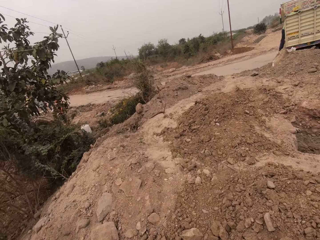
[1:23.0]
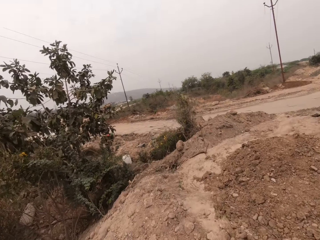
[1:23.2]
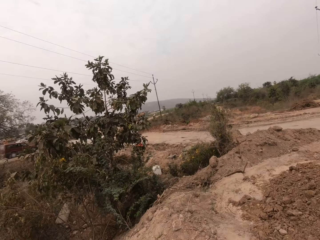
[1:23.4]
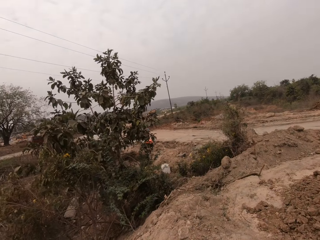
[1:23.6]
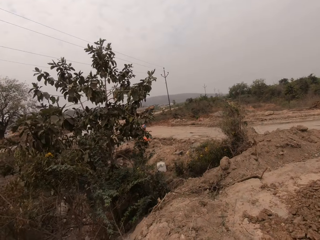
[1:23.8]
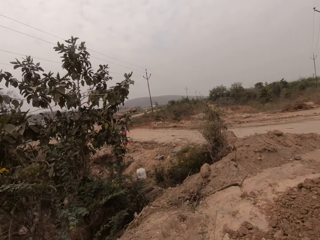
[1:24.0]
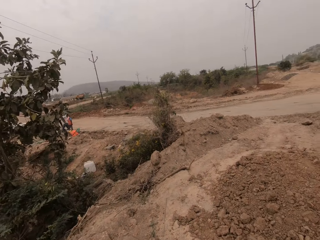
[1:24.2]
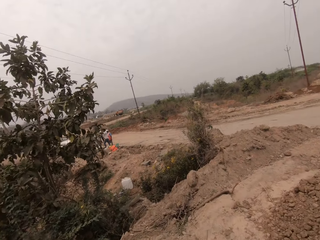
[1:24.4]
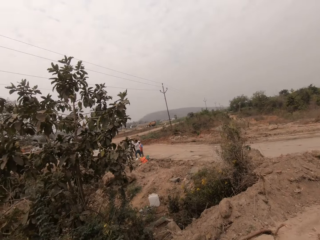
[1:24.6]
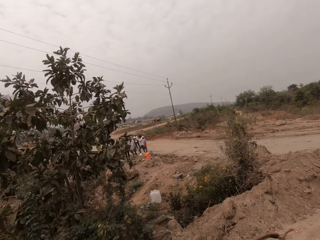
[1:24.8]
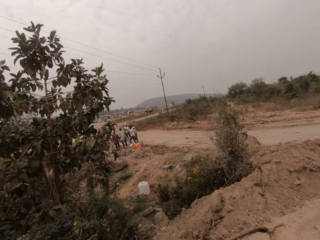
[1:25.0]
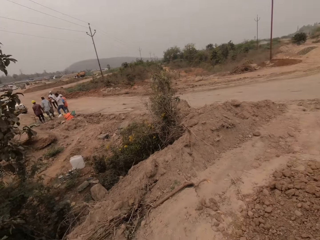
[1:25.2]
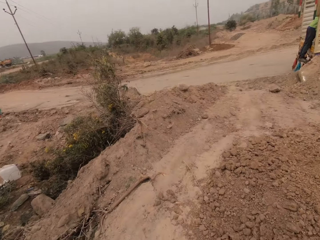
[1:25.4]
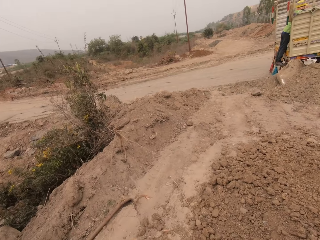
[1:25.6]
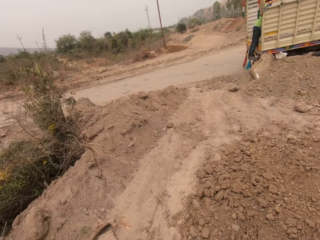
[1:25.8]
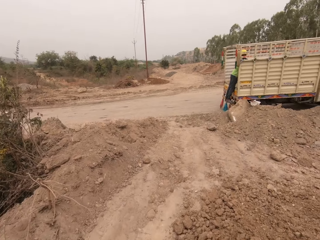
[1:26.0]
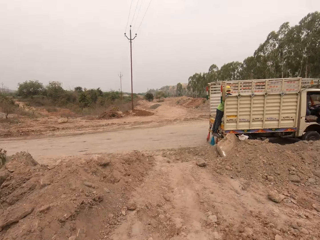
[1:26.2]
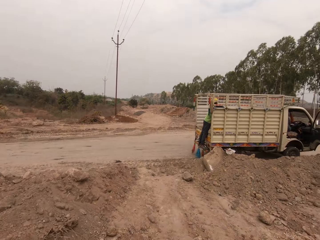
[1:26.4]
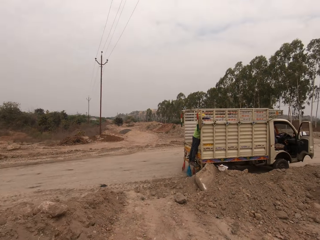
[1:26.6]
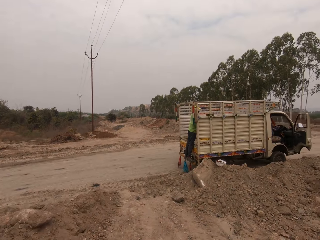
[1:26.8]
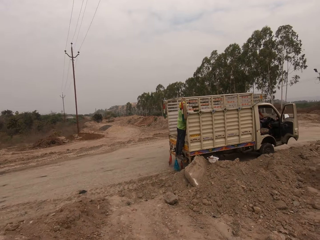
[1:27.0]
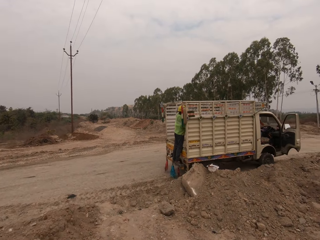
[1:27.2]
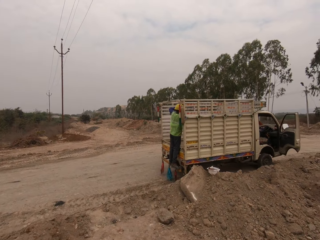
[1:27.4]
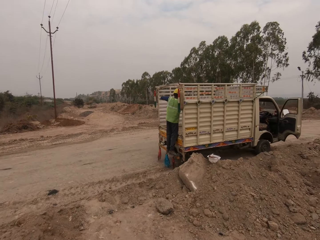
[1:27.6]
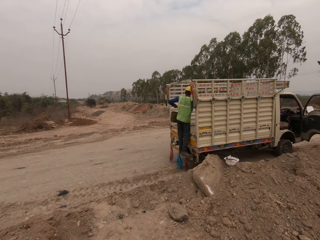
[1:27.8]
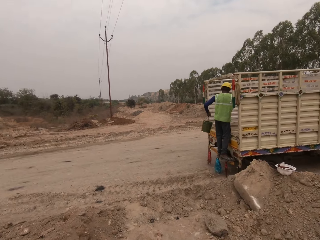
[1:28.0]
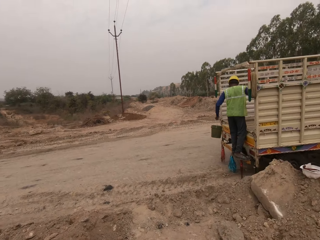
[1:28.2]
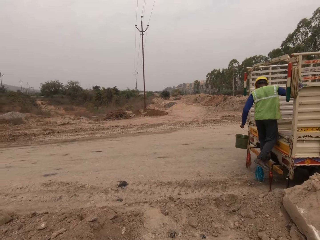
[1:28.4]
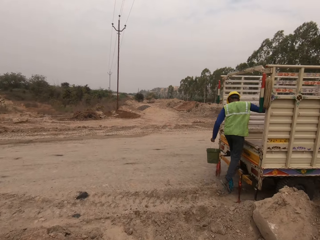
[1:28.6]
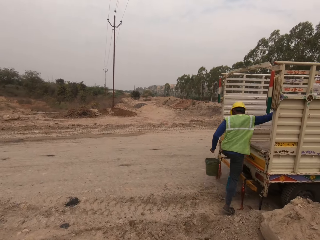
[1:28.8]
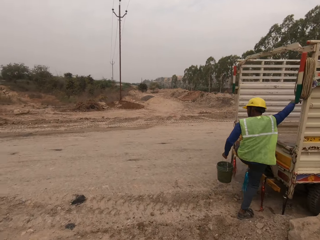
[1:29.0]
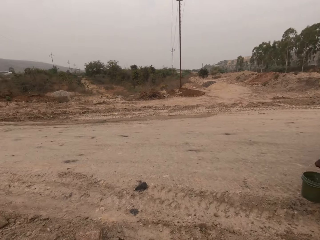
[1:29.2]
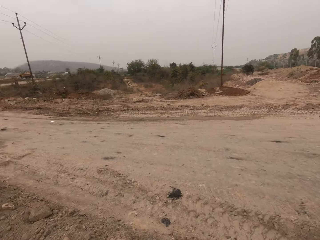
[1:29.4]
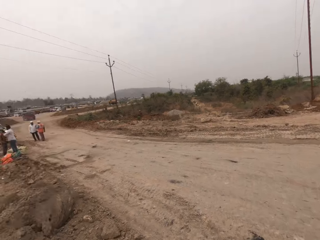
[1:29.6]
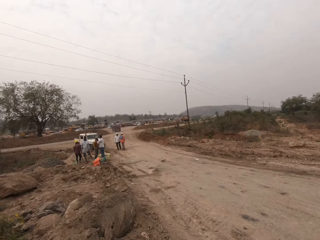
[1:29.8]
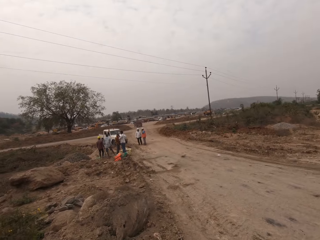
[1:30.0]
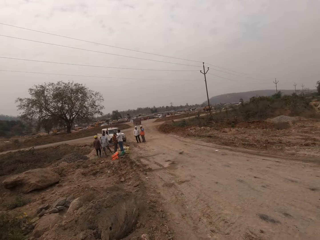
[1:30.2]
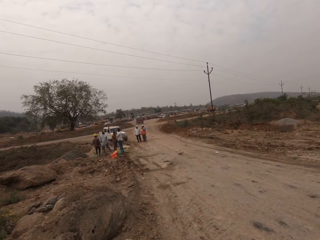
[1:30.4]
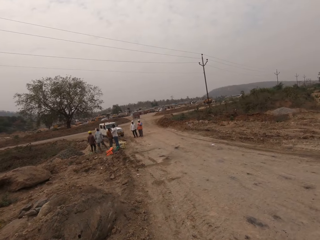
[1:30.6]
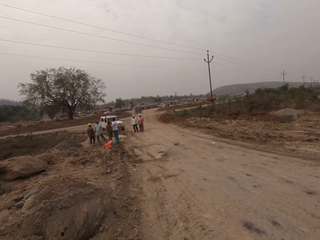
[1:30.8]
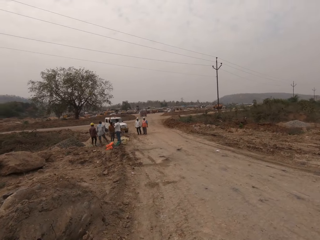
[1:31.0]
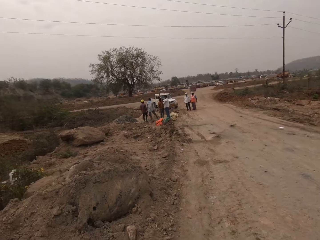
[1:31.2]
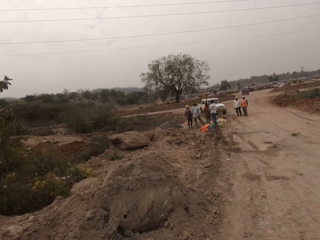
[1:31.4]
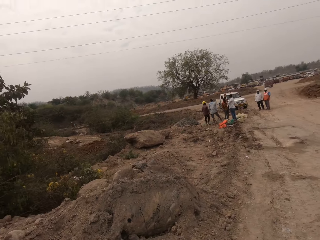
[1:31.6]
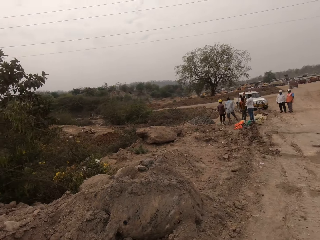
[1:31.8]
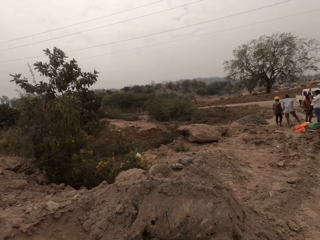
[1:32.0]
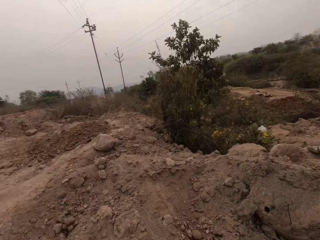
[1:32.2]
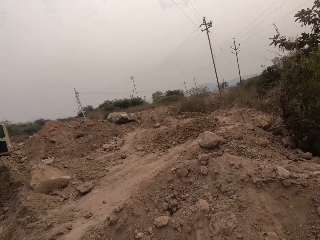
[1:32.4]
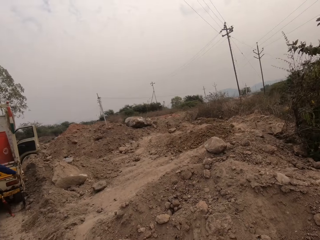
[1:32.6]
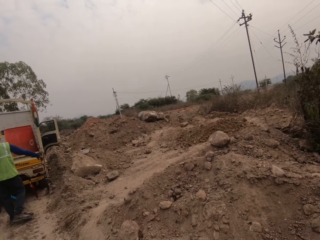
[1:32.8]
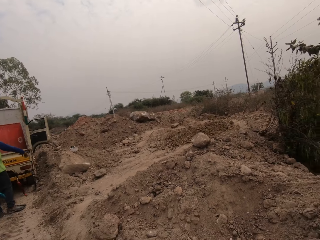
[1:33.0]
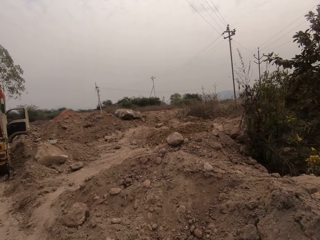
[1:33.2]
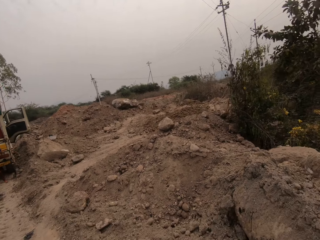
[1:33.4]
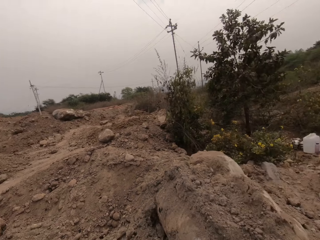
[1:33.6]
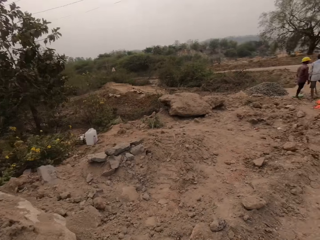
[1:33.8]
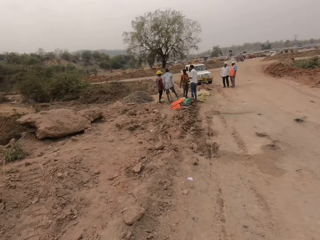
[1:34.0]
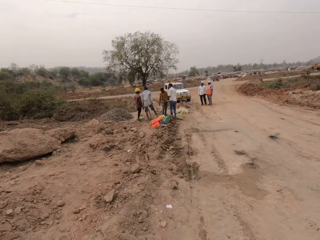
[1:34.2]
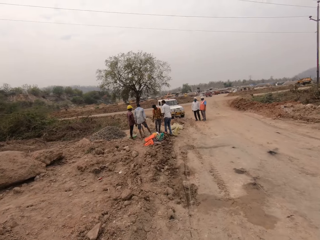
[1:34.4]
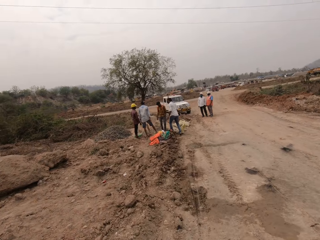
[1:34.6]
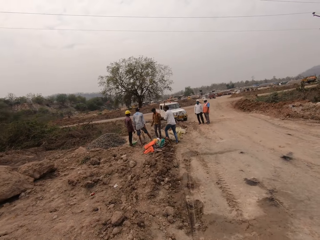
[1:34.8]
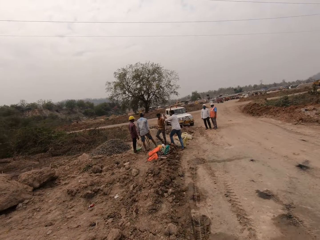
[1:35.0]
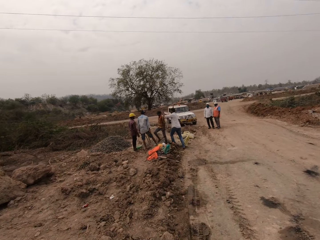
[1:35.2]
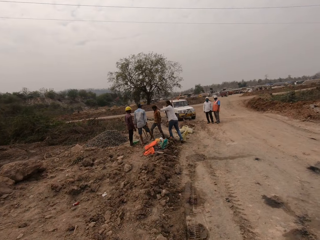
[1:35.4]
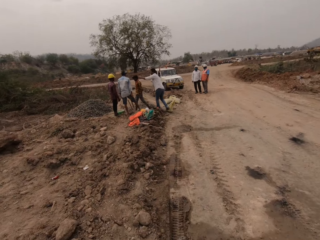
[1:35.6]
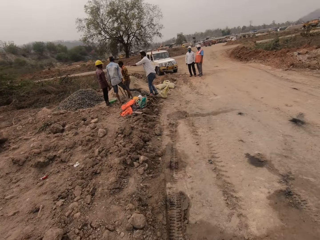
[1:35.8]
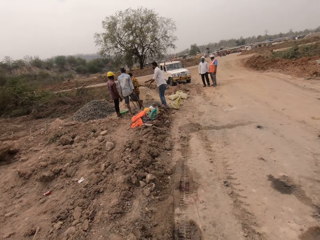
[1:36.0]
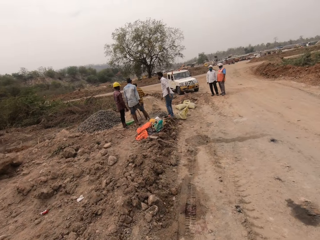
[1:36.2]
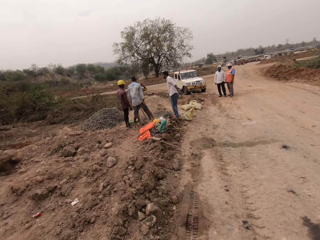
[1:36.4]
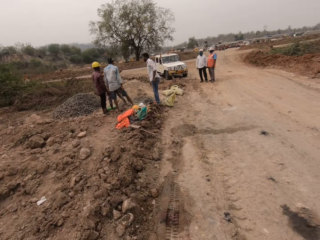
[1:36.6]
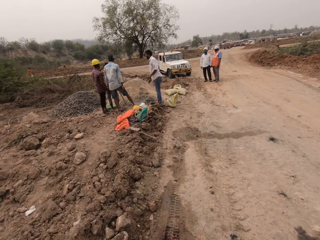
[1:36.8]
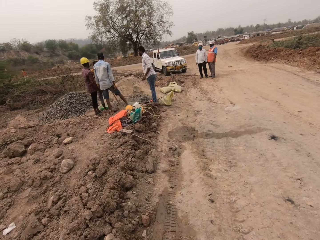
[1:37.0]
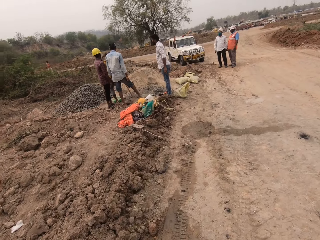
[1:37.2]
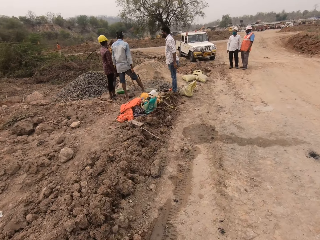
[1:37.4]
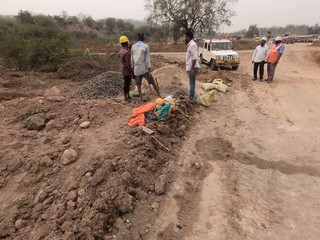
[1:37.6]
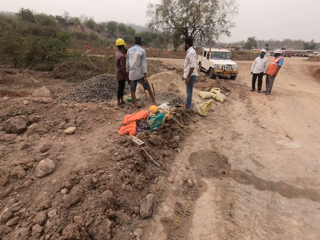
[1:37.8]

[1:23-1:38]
A man pulls out a bucket from a drum in a truck with his left hand. He holds the bucket and gets down from the truck. The camera wearer looks around. They walk around.

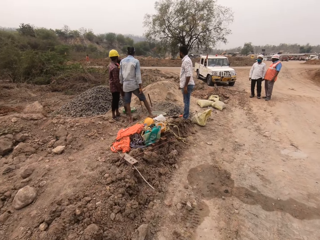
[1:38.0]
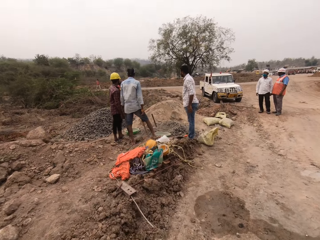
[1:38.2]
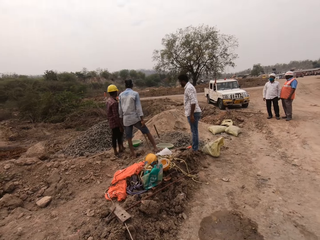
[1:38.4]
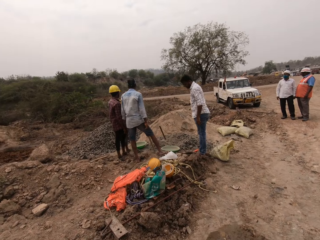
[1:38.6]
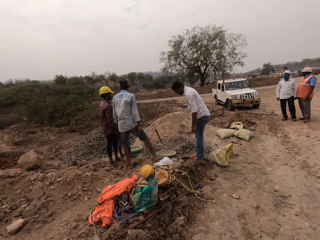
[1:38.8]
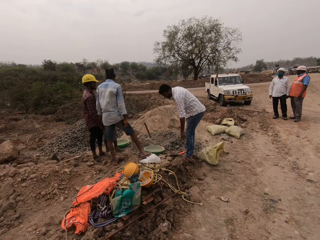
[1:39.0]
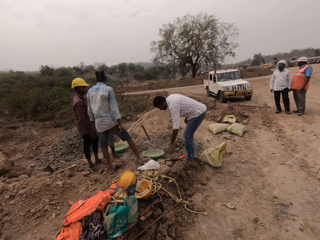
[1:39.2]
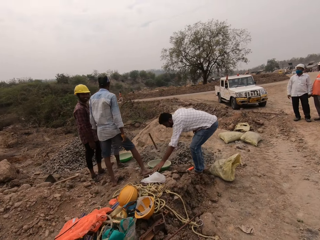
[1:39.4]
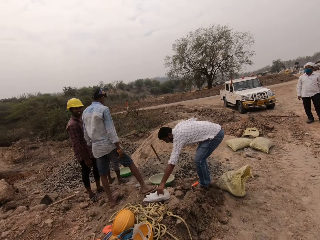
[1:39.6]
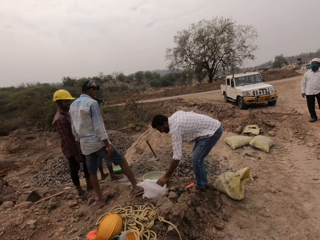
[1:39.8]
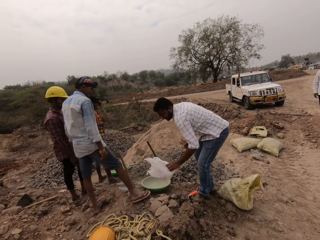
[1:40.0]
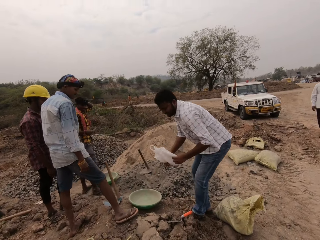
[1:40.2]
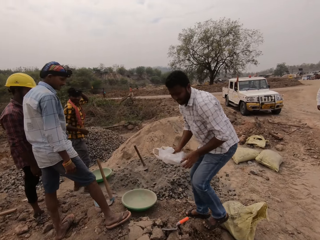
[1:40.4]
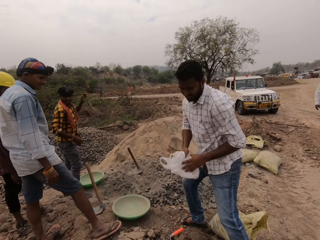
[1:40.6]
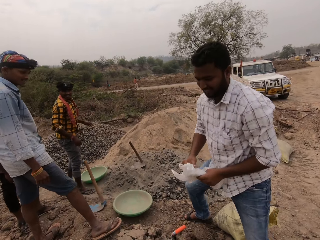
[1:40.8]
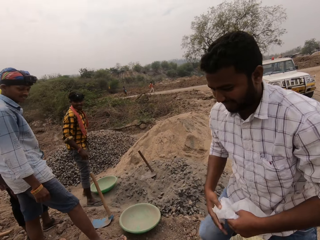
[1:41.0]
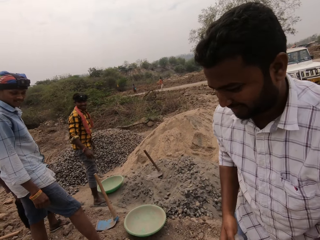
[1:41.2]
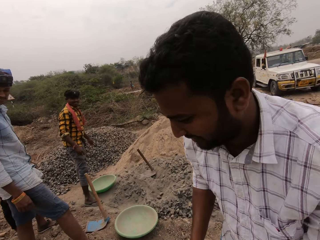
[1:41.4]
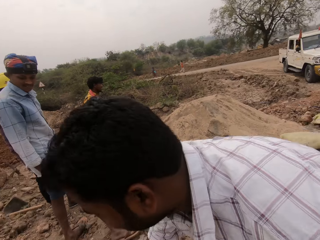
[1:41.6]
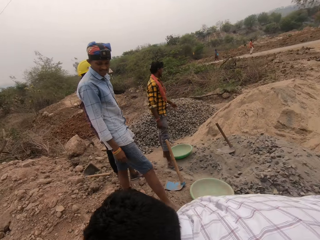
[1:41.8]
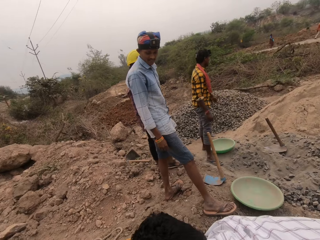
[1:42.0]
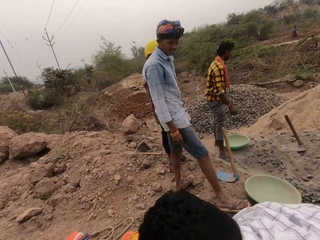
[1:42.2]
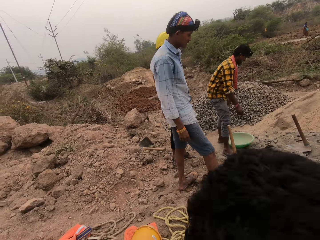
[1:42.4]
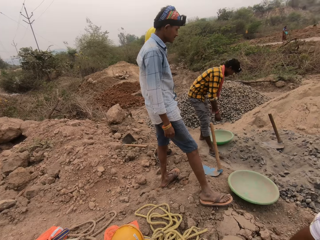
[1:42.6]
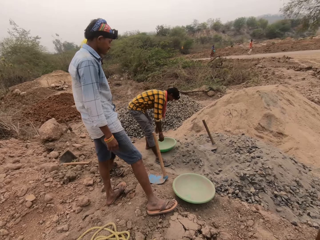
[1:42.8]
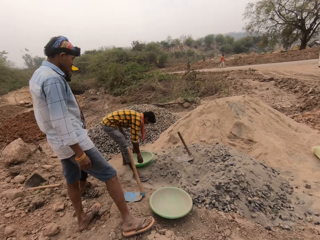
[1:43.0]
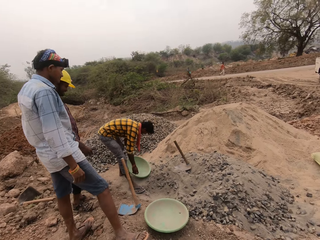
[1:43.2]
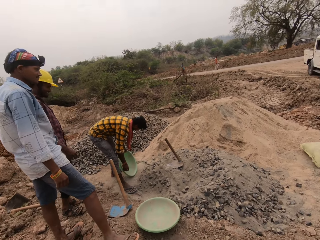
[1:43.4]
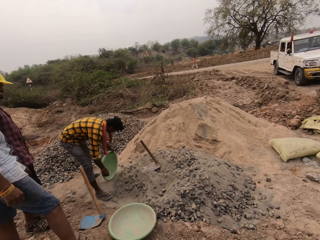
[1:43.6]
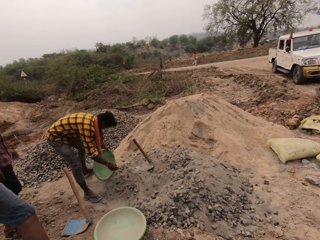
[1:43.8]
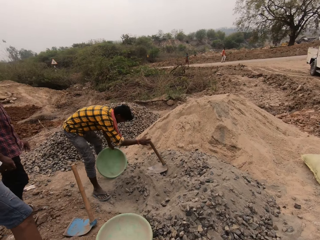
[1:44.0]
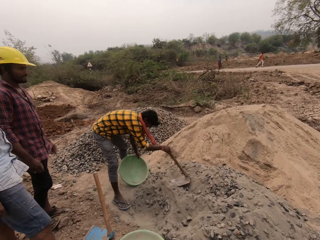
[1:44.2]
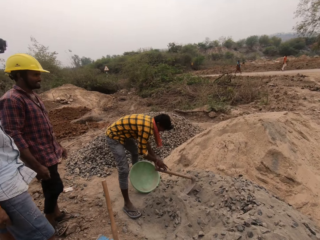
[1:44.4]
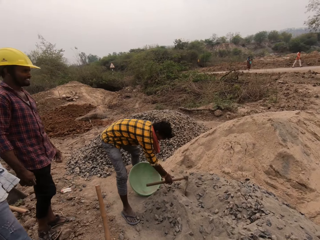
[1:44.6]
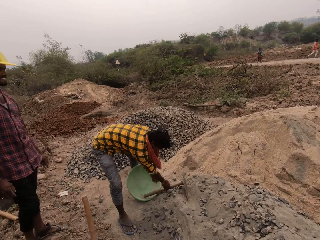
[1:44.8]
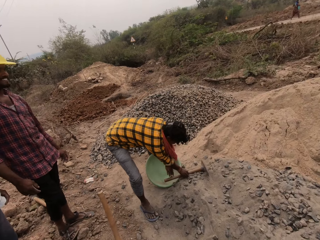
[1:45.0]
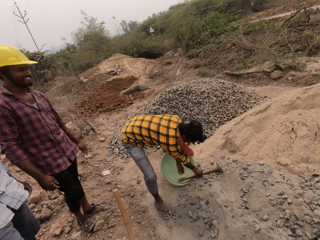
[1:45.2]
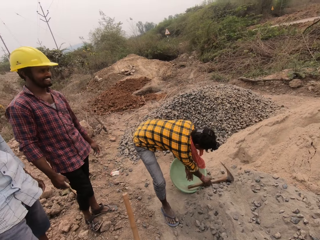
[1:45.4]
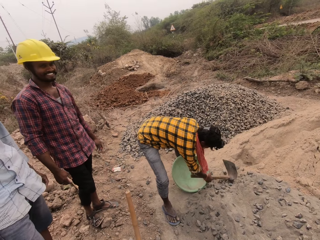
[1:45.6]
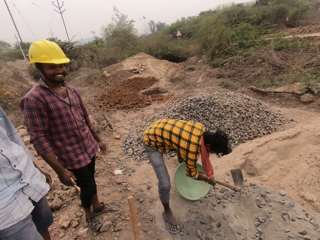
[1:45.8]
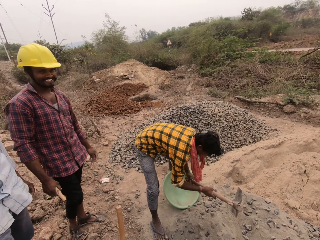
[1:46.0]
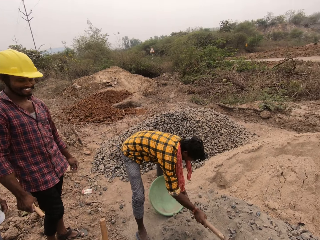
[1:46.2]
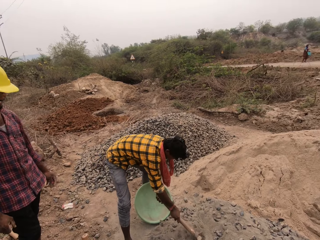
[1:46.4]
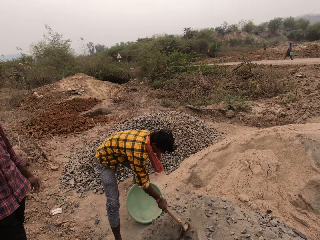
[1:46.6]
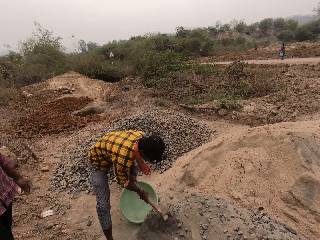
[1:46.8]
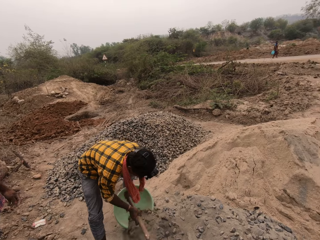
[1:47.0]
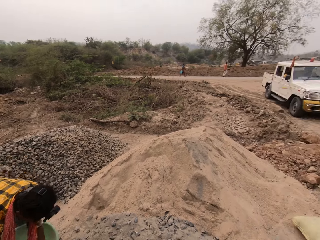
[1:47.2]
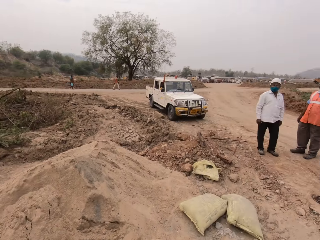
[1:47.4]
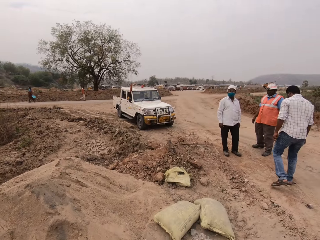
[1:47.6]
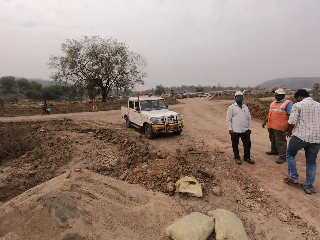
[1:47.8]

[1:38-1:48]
A man picks up a plastic bag from the ground with his left hand. He holds the plastic bag with both hands and squeezes the plastic bag with both hands. He walks around. Another man picks up a bowl from the ground with his left hand. He repositions the basin. The camera wearer interacts with the other man. The other man moves the bowl towards a heap of concrete mix with his left hand. The camera wearer interacts with the other man. The other man pushes the hoe towards the ground with his right hand. He picks up the hoe from the ground with his right hand, holds the hoe with both hands, scoops concrete mix from the ground with the hoe in both hands, and pours the concrete mix in the bowl with the hoe in both hands.
